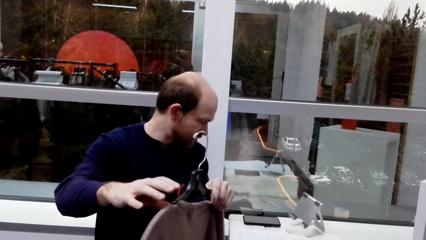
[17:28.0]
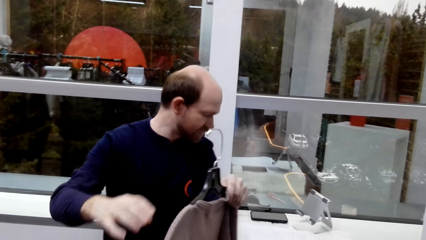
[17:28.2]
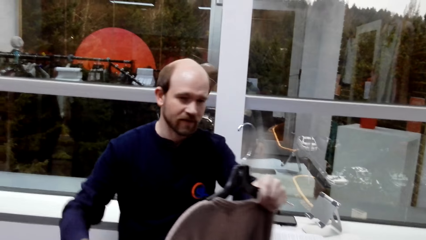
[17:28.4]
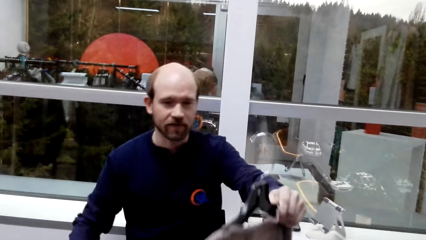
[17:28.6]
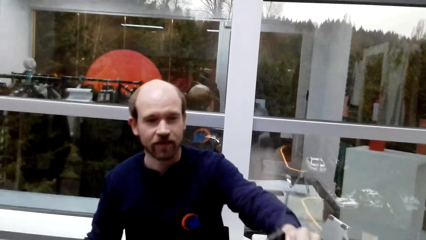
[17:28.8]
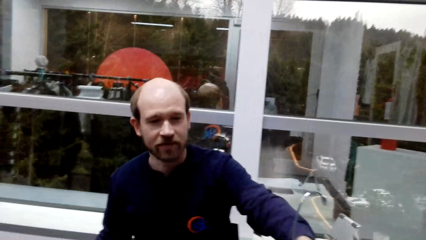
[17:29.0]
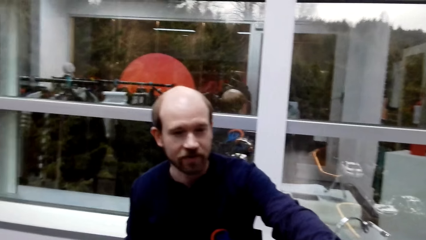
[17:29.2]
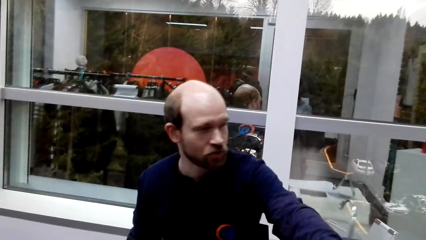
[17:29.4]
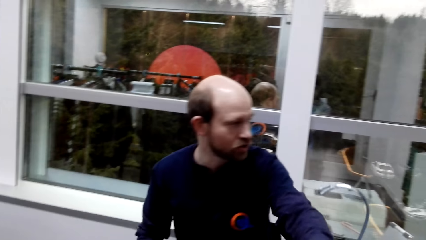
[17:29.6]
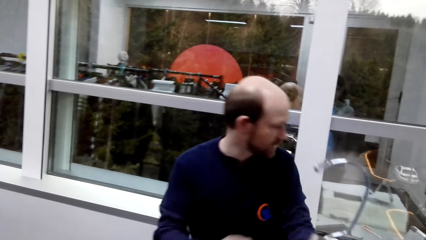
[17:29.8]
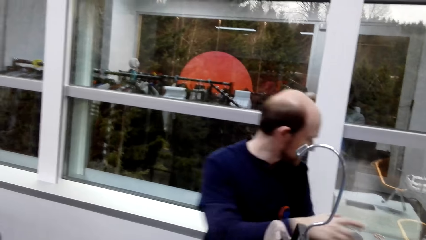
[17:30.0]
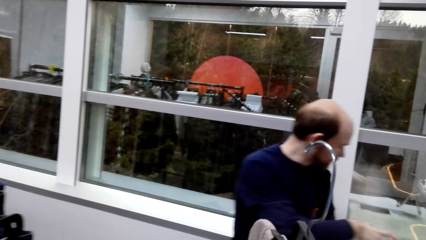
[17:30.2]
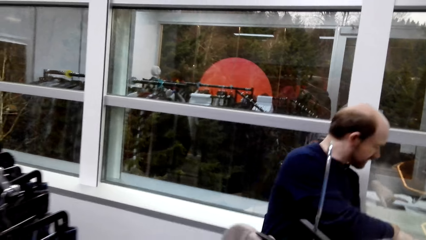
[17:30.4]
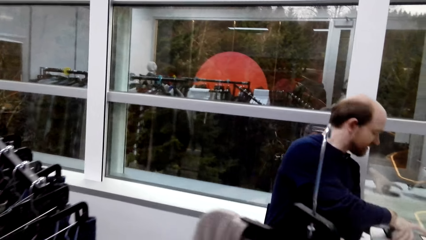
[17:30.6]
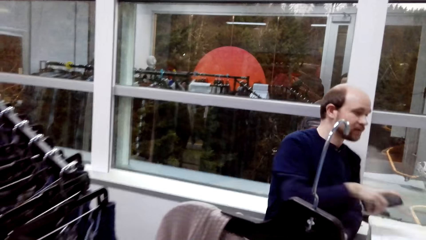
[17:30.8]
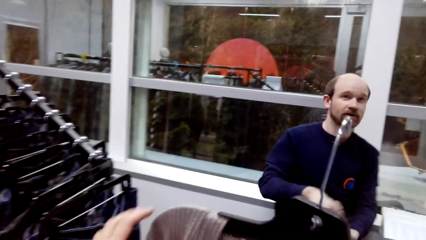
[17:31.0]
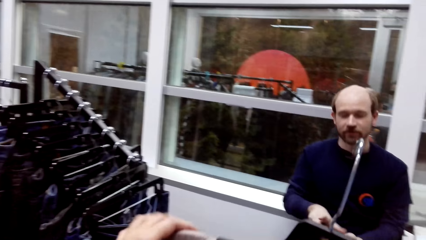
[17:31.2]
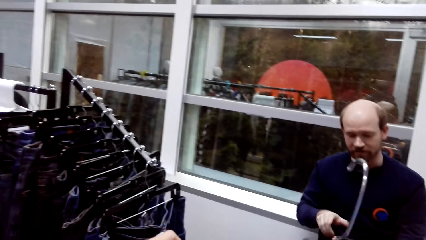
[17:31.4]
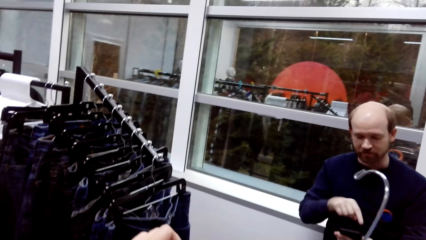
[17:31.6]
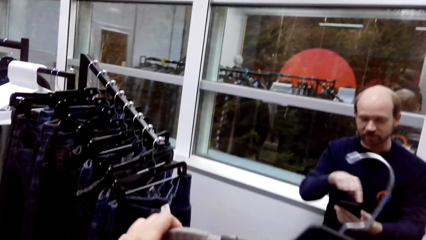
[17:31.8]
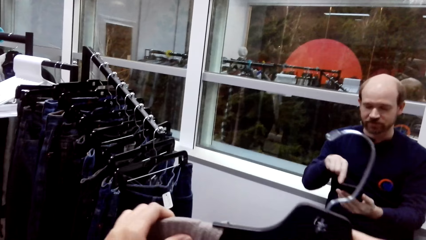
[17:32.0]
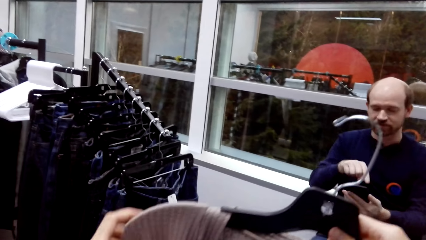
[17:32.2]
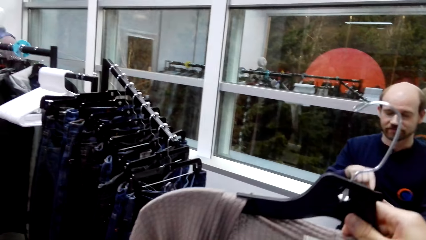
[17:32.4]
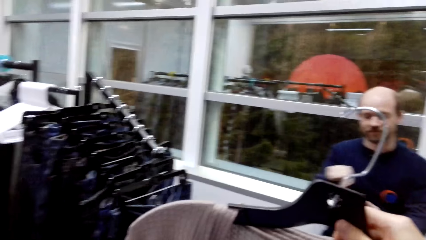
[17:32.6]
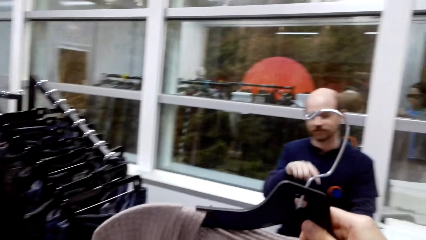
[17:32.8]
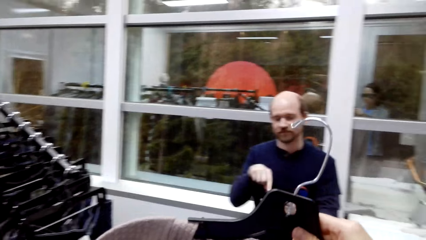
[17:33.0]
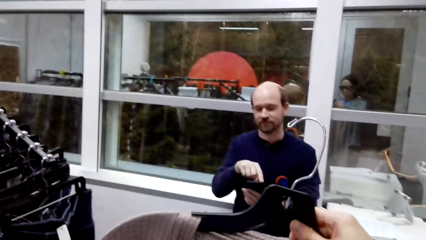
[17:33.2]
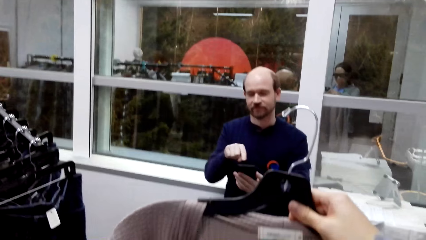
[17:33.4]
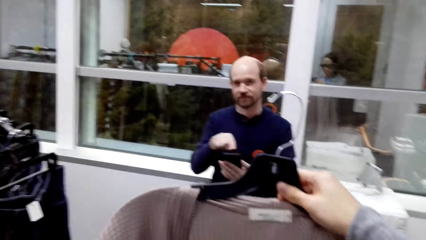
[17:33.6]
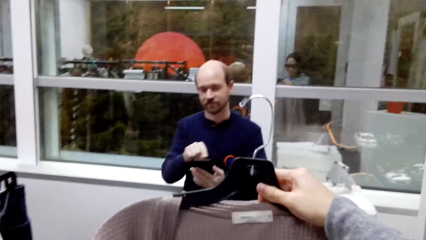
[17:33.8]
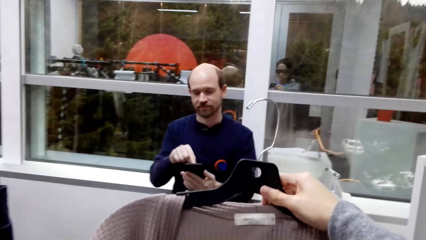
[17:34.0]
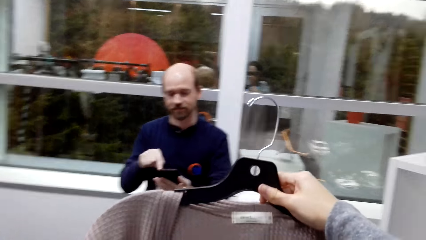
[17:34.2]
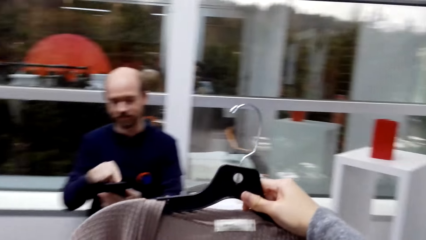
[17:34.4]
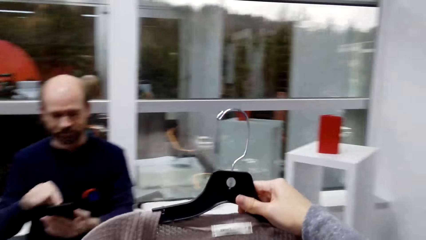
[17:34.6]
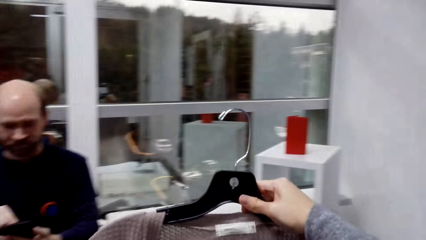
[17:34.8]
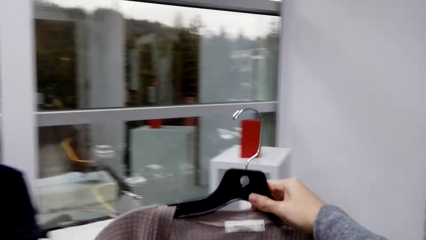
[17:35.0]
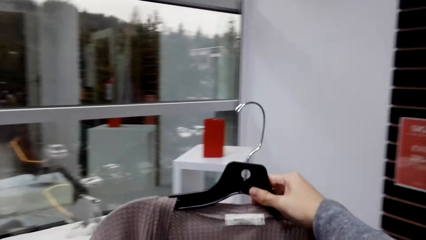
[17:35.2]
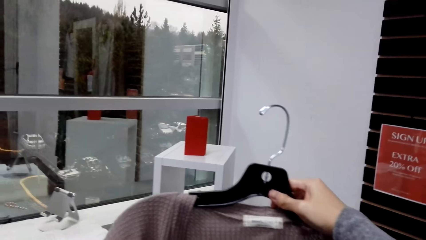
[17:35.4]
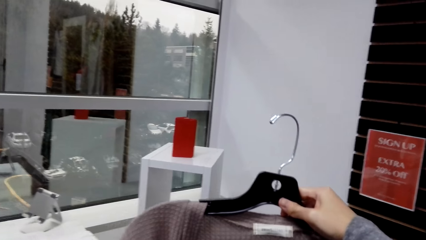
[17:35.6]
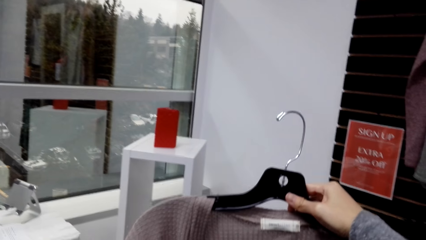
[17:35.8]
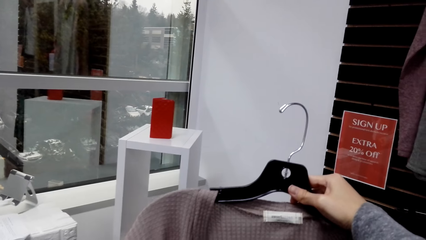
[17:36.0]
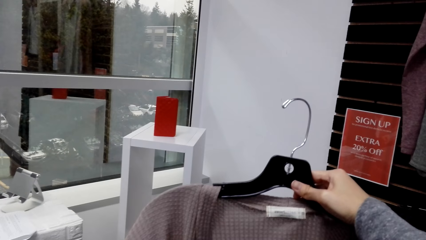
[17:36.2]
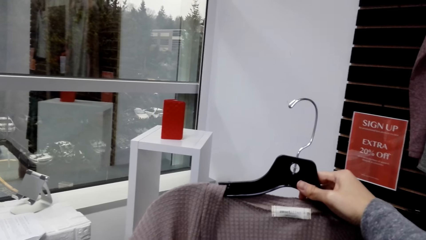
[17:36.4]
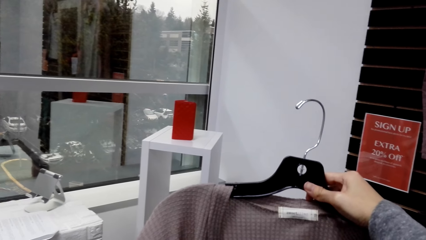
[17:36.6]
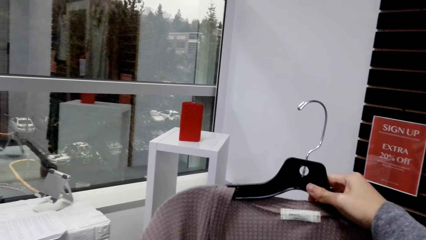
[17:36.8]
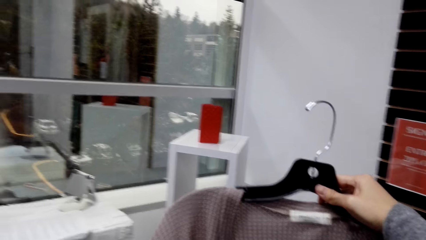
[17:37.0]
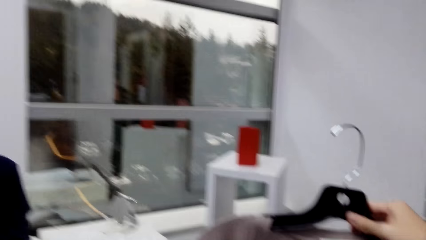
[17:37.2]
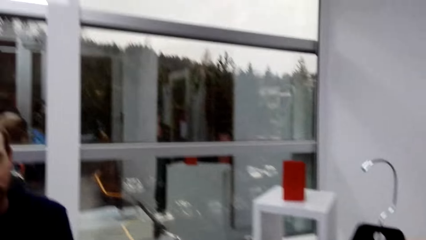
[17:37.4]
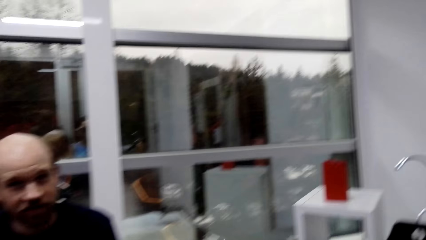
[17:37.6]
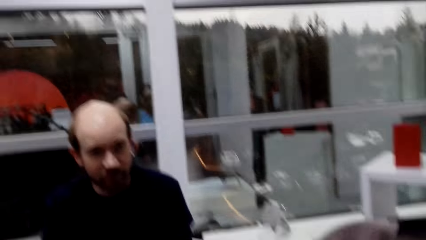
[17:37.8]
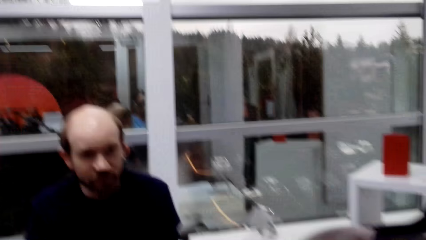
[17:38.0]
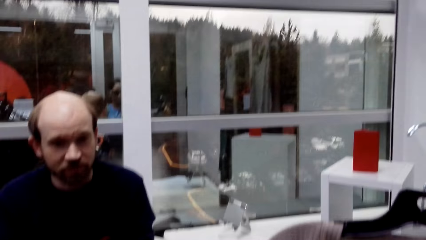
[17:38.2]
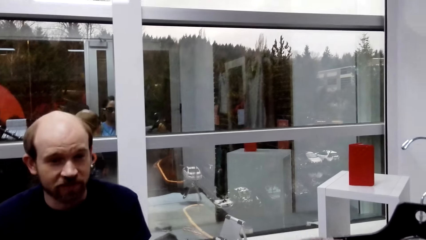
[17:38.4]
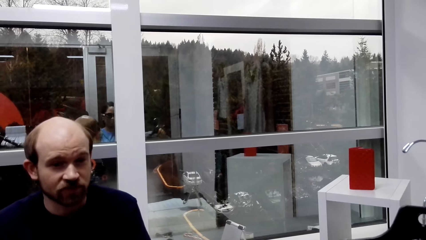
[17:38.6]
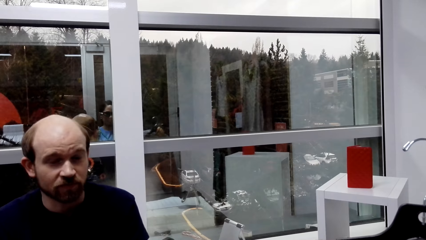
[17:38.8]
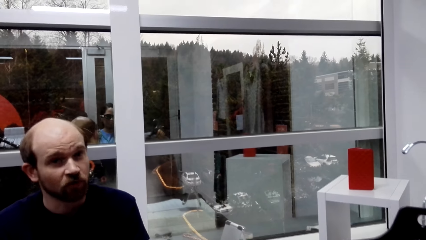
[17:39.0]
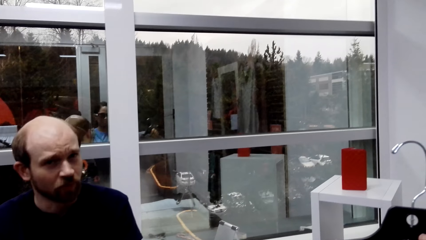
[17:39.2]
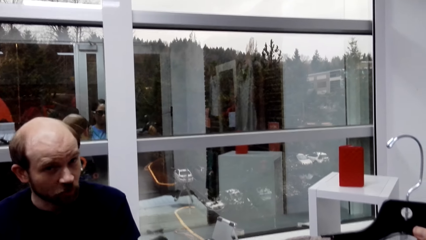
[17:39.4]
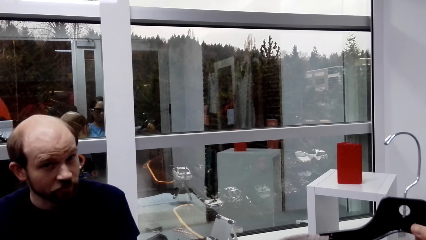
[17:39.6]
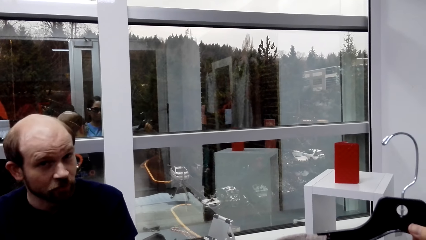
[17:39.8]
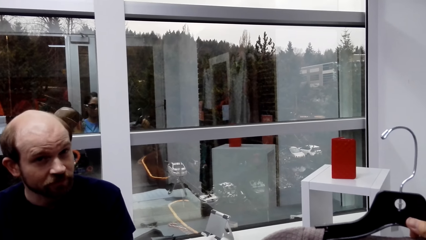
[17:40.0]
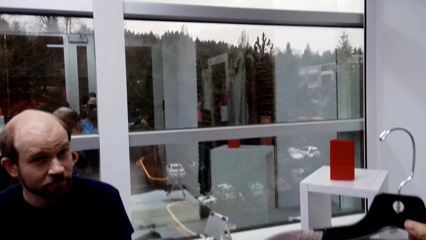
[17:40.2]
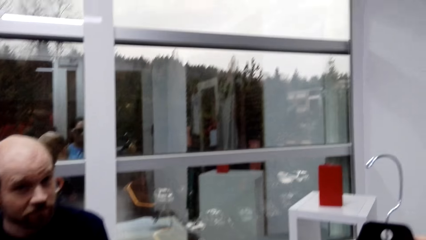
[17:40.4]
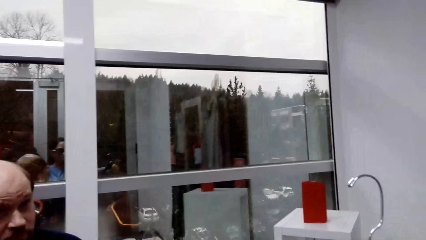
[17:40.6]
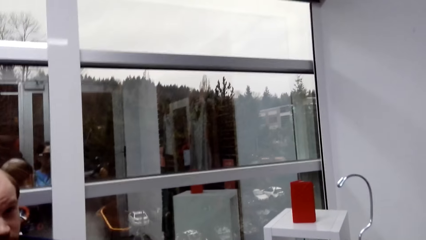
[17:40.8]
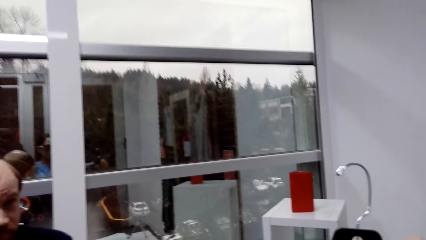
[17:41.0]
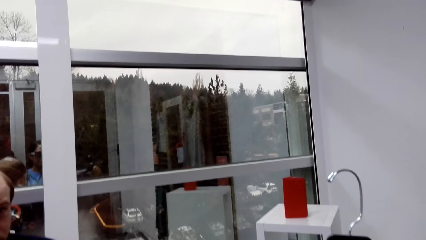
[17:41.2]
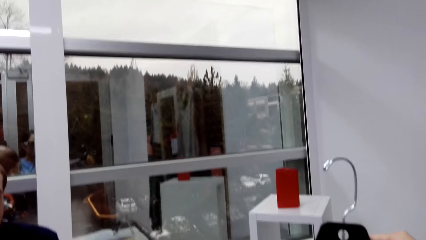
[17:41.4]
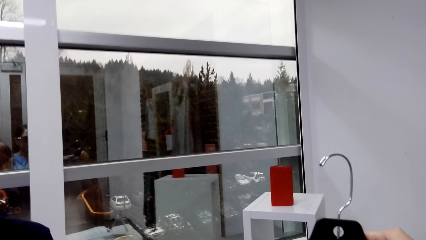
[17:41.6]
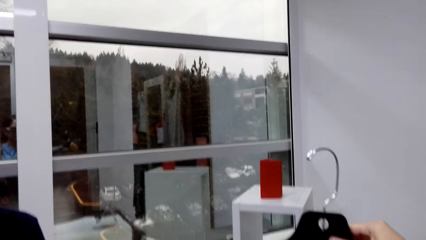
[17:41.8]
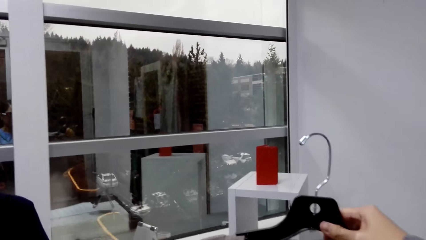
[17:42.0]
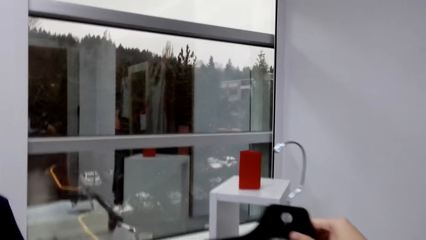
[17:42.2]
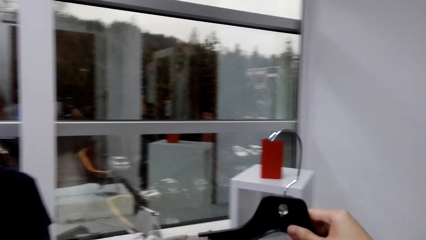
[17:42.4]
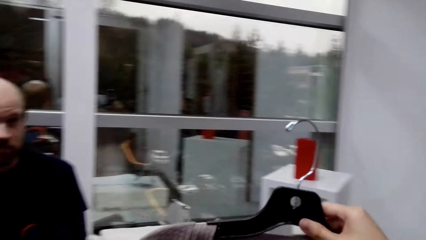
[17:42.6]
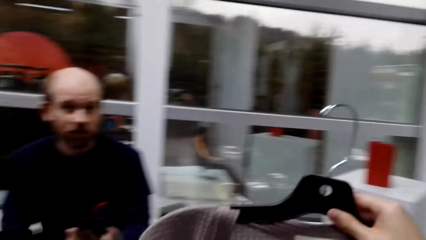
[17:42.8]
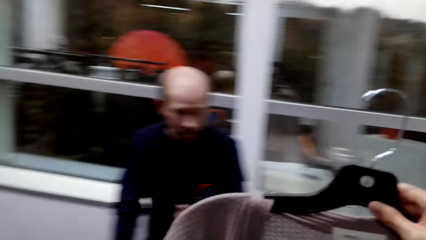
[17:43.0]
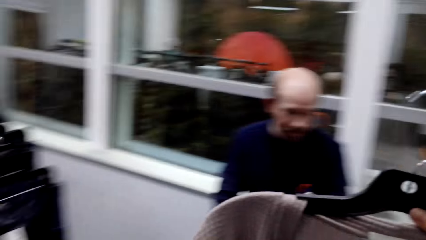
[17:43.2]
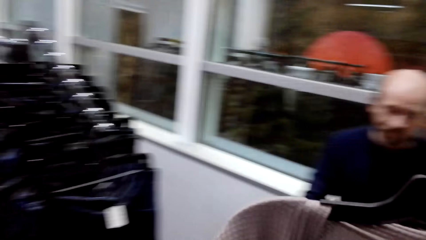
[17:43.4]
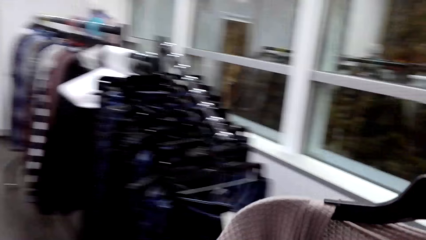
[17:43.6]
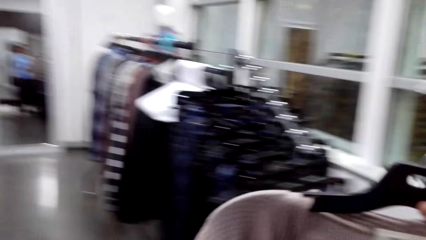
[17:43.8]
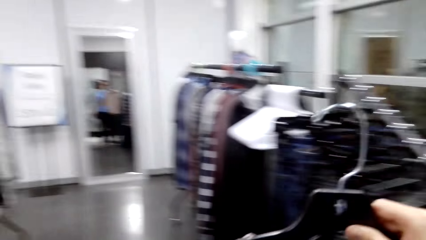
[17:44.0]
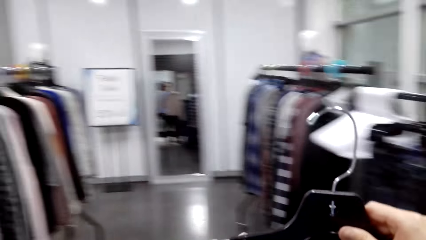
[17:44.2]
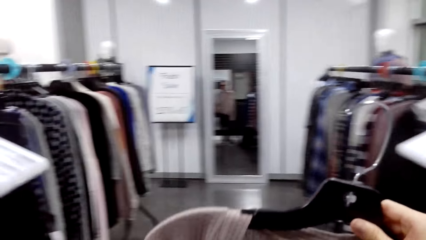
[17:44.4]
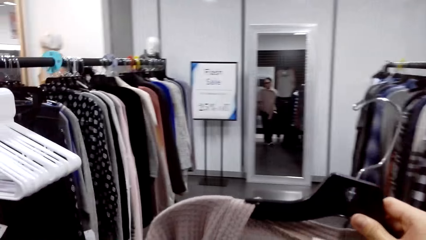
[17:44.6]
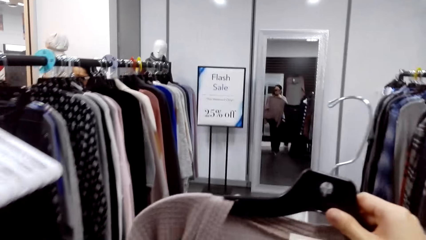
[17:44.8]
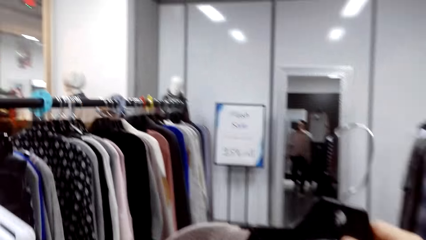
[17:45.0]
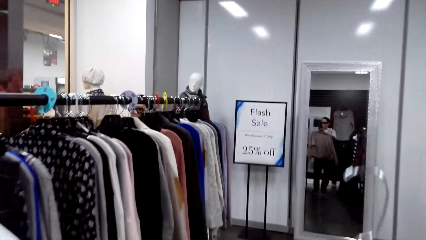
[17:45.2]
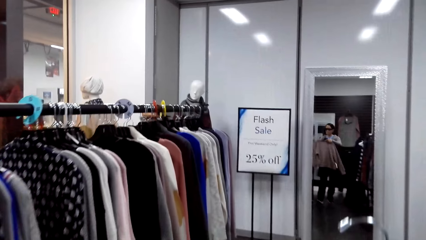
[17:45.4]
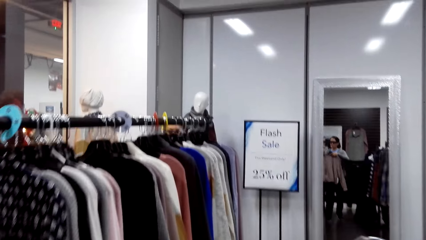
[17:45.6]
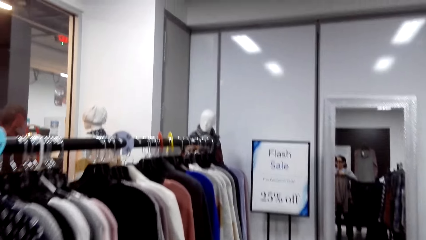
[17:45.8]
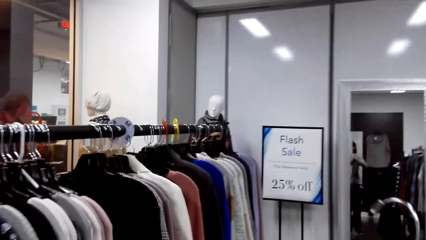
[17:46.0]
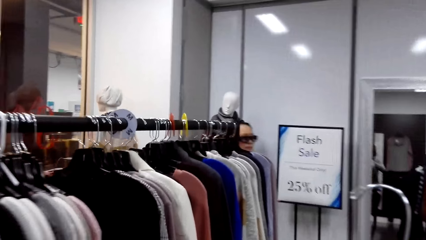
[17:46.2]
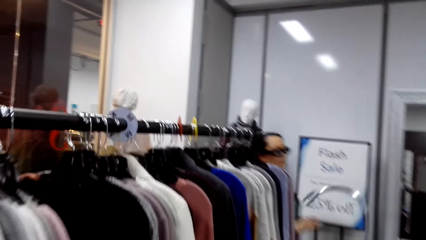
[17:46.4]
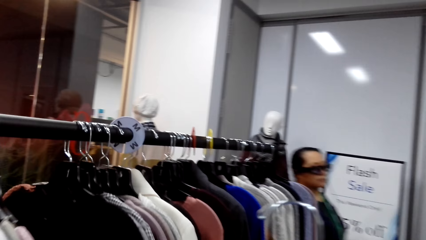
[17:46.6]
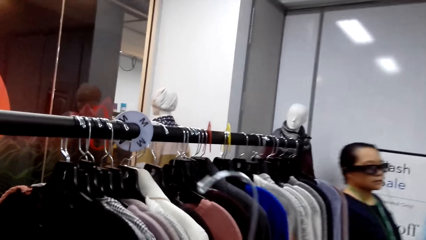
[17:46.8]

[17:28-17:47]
A man gives the camera wearer the cloth. The man looks at the phone. The camera wearer walks around with the cloth. They converse with the man. They walk around the room.
